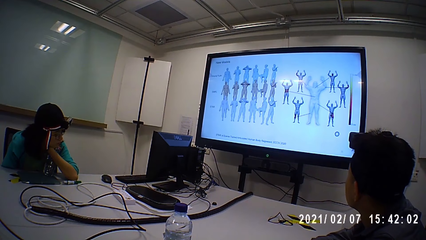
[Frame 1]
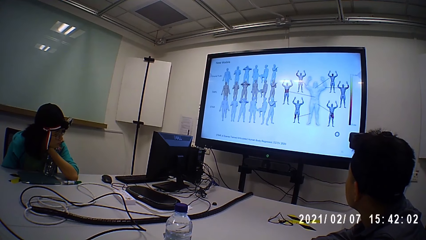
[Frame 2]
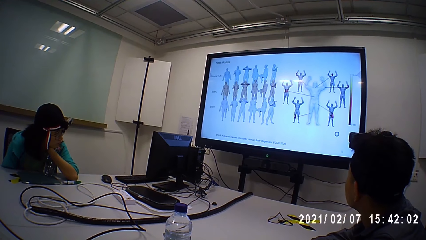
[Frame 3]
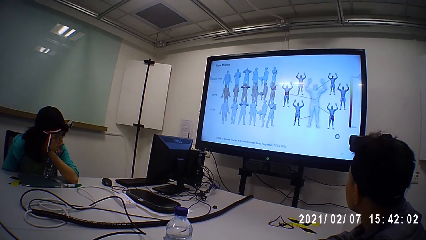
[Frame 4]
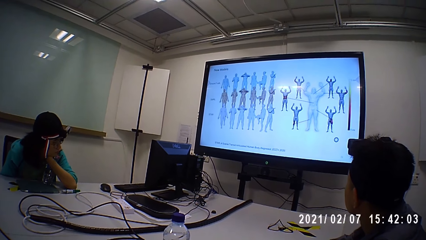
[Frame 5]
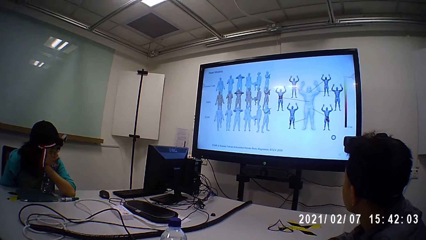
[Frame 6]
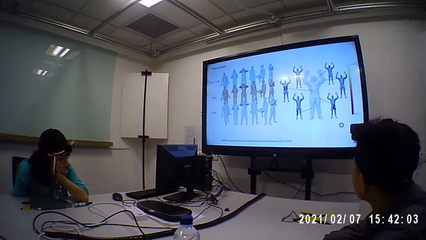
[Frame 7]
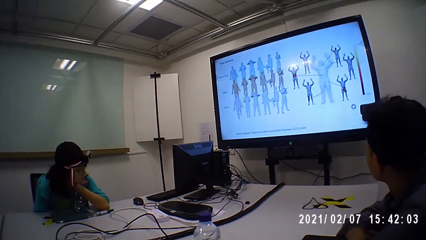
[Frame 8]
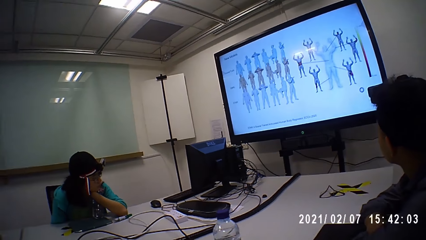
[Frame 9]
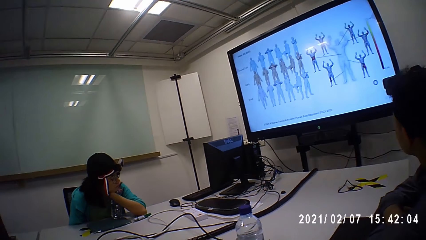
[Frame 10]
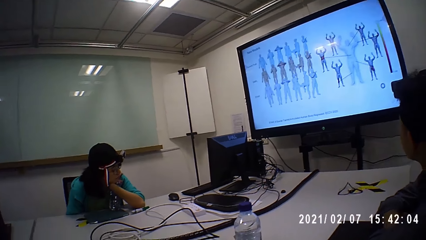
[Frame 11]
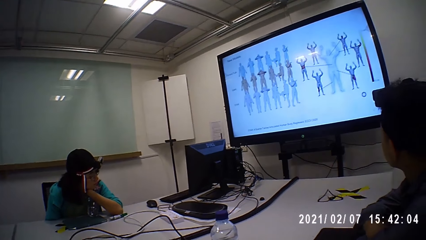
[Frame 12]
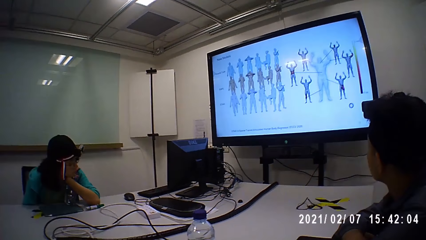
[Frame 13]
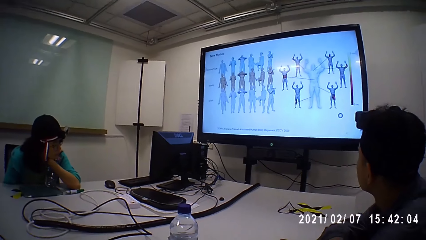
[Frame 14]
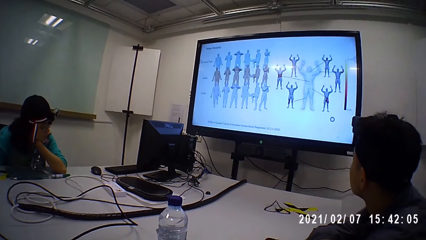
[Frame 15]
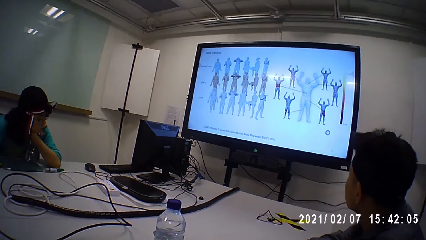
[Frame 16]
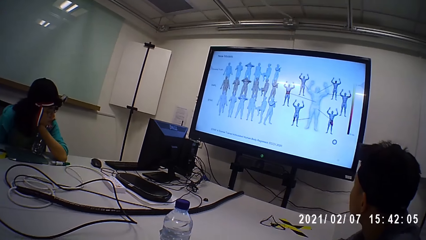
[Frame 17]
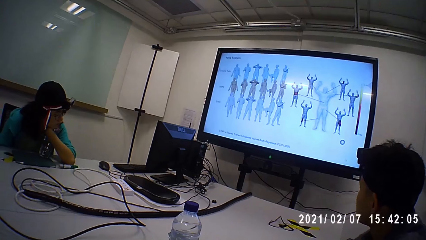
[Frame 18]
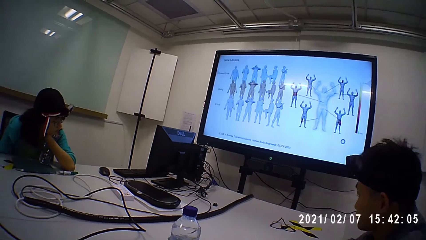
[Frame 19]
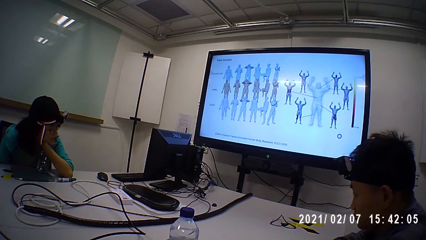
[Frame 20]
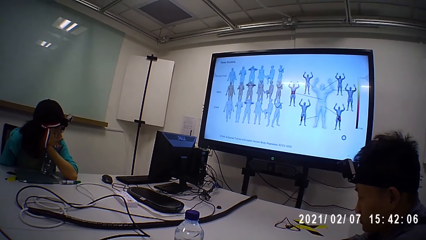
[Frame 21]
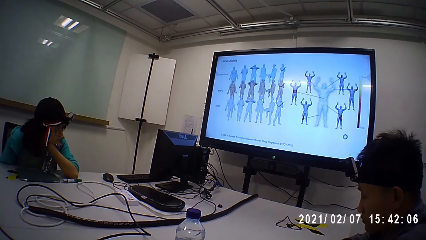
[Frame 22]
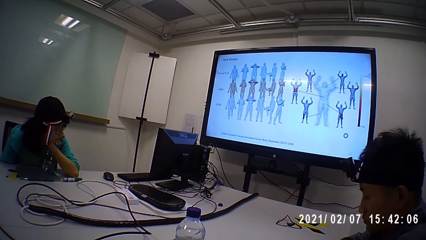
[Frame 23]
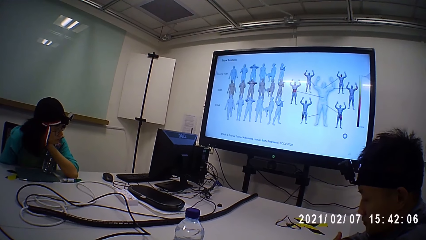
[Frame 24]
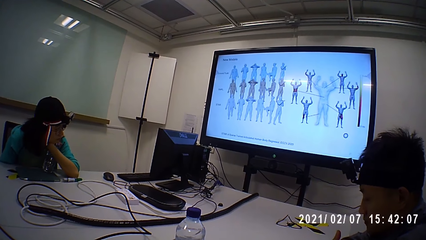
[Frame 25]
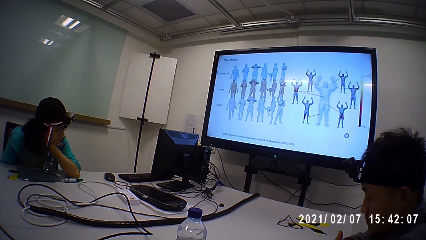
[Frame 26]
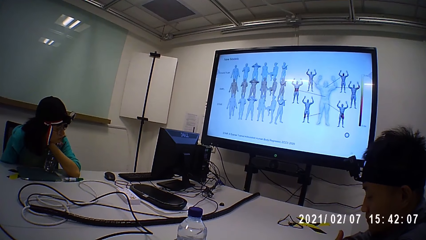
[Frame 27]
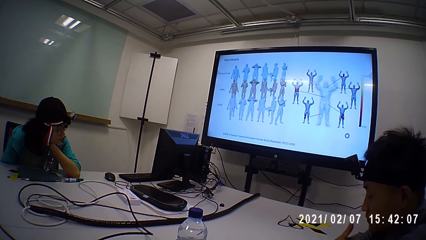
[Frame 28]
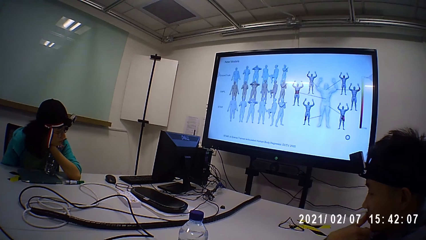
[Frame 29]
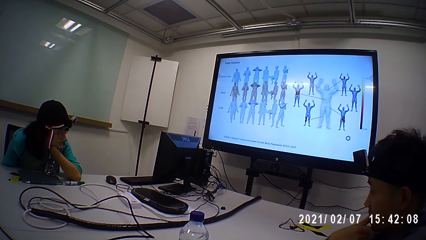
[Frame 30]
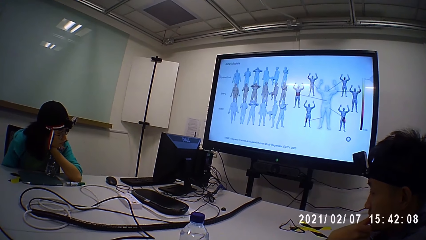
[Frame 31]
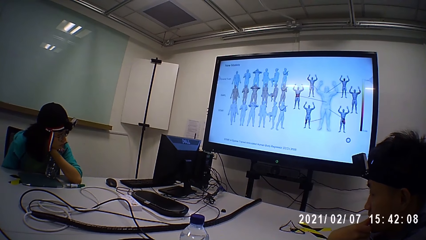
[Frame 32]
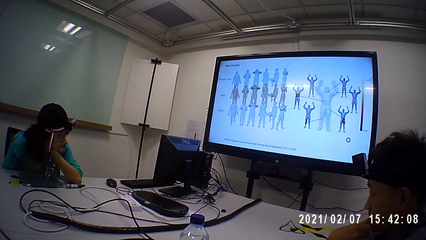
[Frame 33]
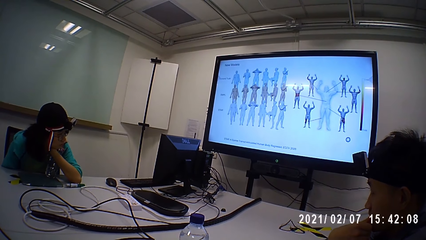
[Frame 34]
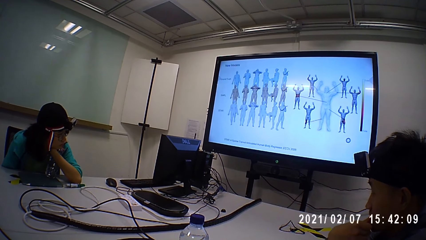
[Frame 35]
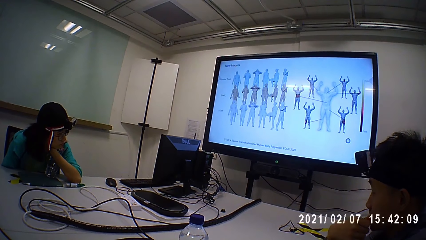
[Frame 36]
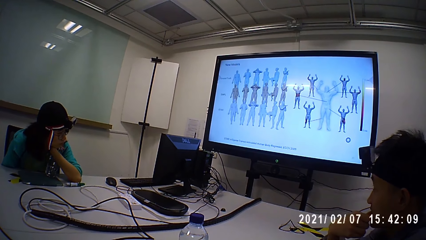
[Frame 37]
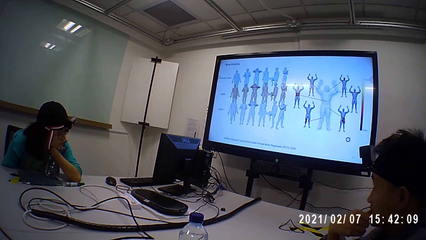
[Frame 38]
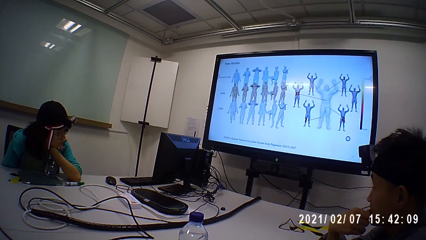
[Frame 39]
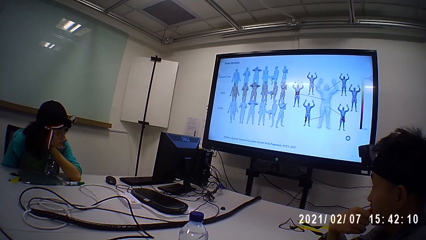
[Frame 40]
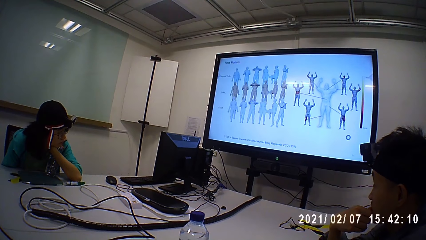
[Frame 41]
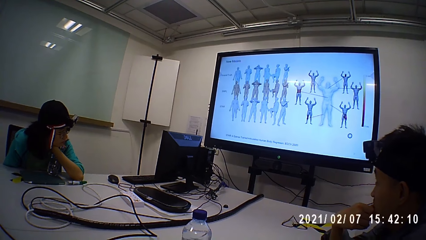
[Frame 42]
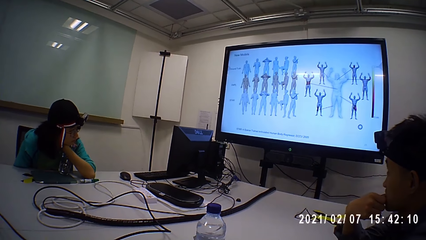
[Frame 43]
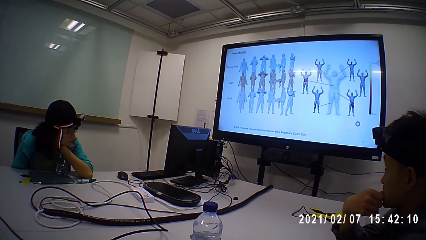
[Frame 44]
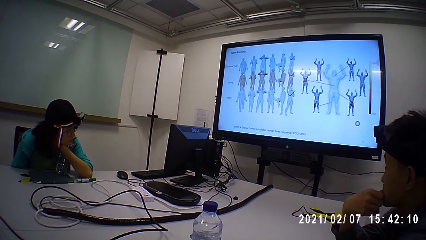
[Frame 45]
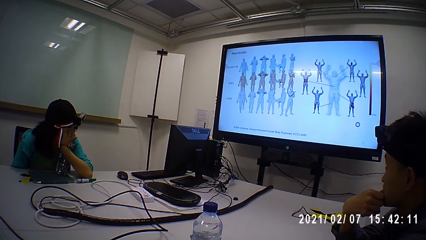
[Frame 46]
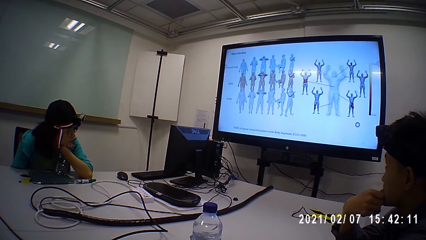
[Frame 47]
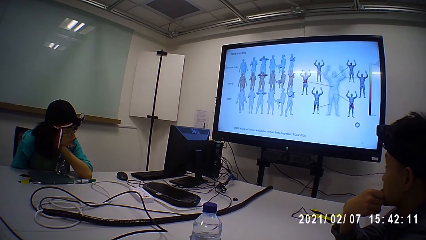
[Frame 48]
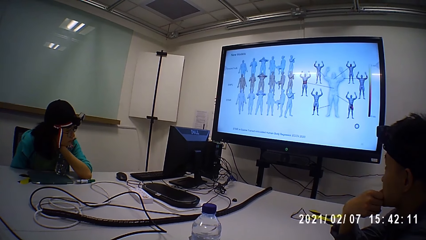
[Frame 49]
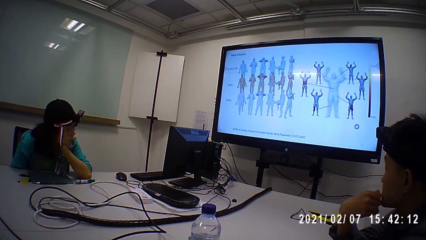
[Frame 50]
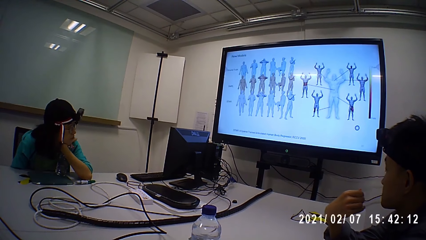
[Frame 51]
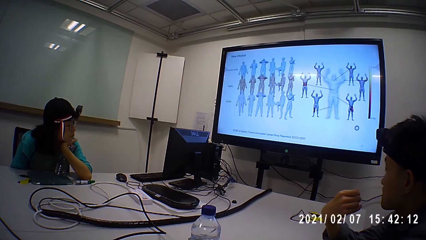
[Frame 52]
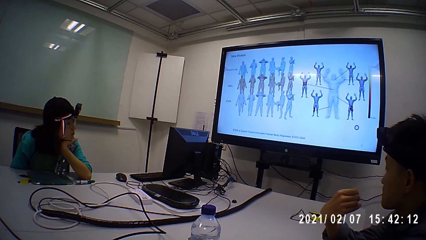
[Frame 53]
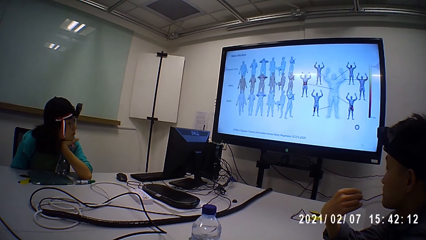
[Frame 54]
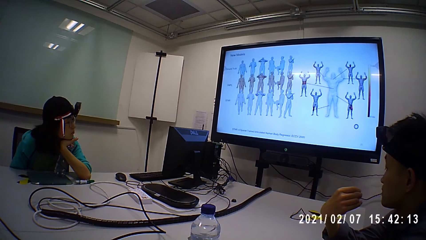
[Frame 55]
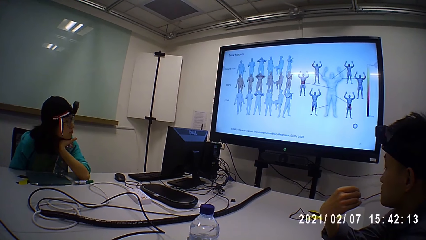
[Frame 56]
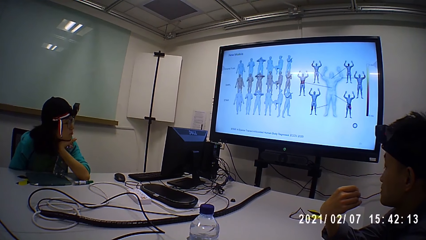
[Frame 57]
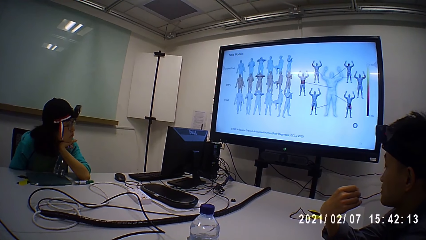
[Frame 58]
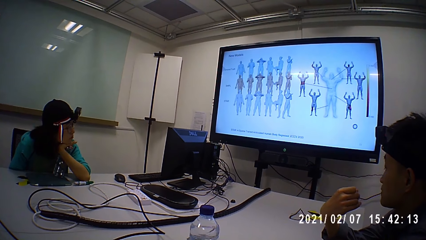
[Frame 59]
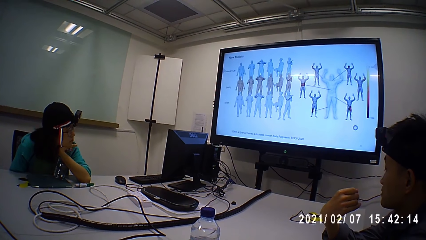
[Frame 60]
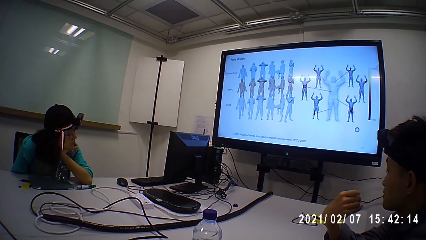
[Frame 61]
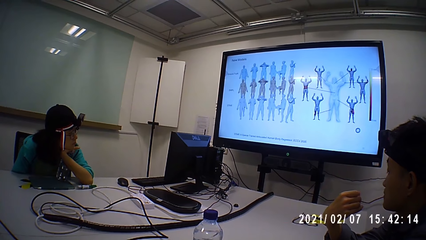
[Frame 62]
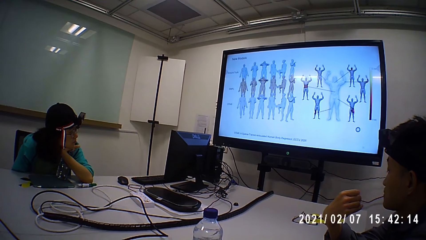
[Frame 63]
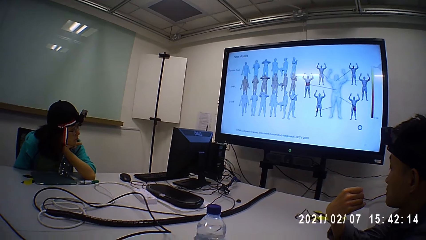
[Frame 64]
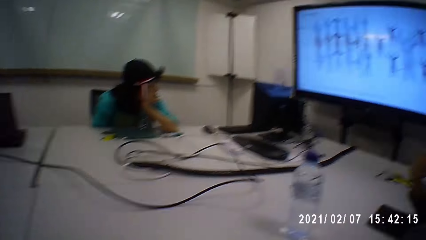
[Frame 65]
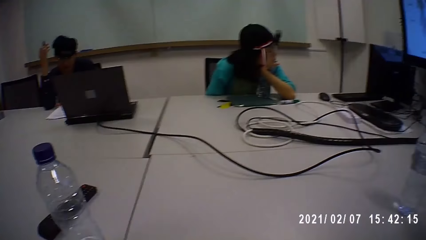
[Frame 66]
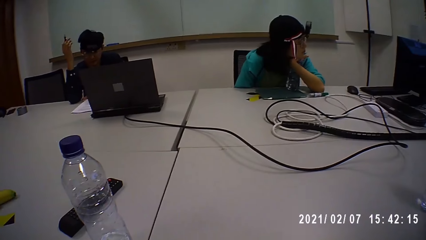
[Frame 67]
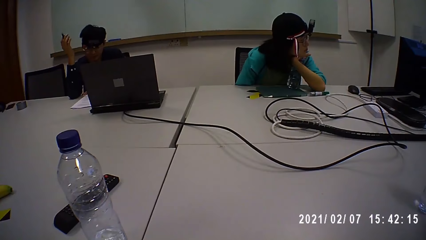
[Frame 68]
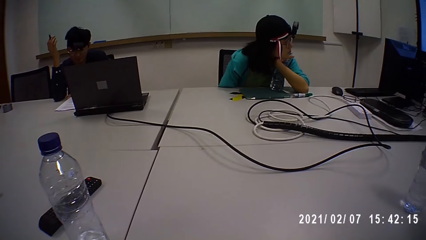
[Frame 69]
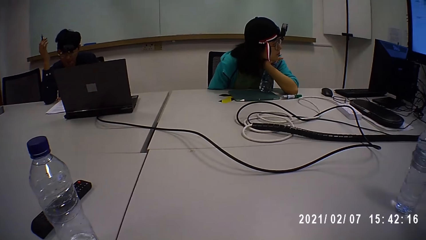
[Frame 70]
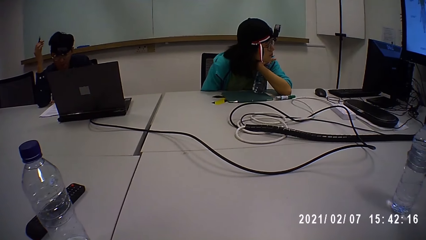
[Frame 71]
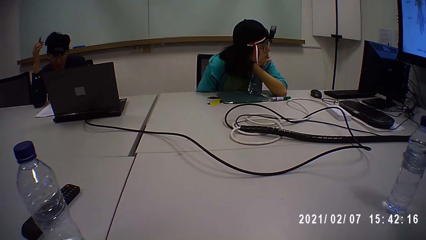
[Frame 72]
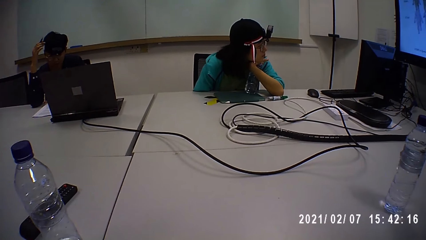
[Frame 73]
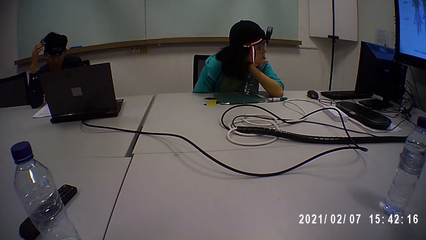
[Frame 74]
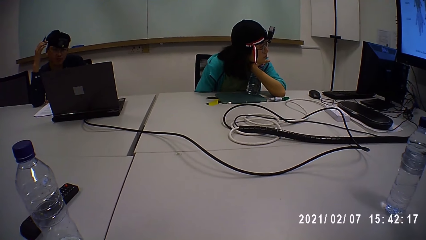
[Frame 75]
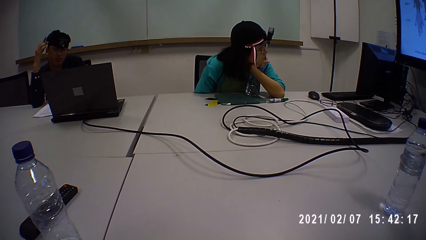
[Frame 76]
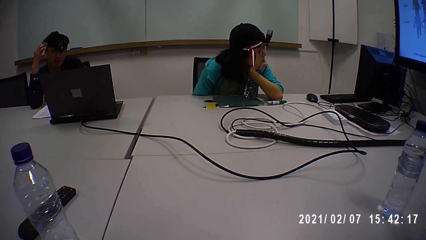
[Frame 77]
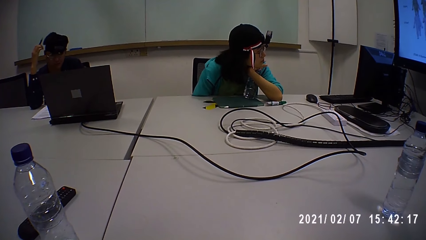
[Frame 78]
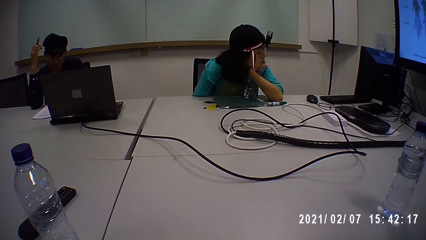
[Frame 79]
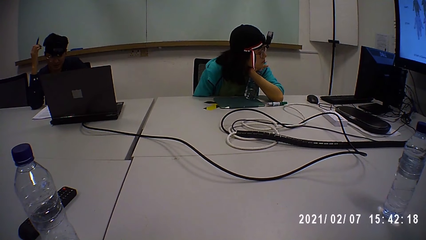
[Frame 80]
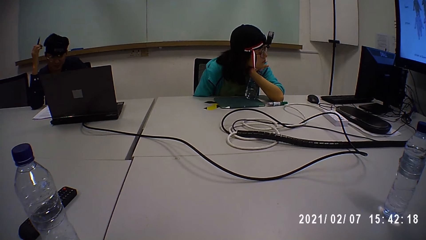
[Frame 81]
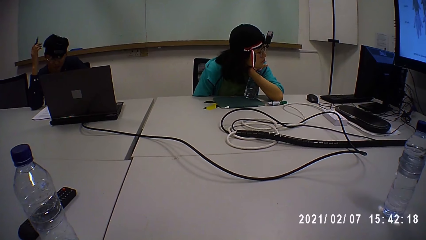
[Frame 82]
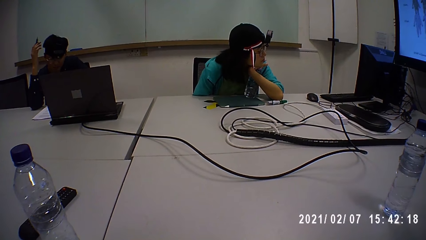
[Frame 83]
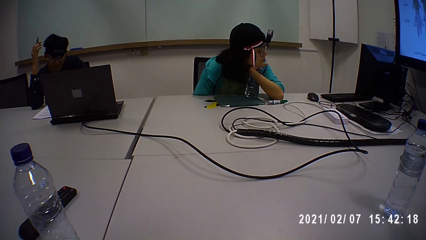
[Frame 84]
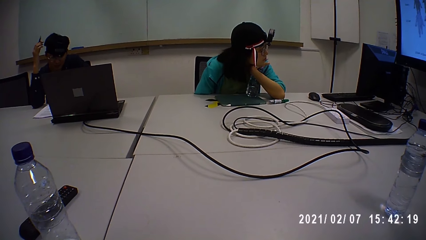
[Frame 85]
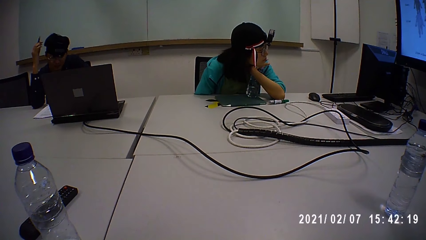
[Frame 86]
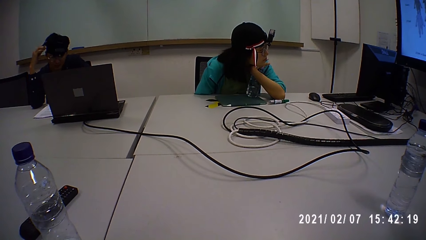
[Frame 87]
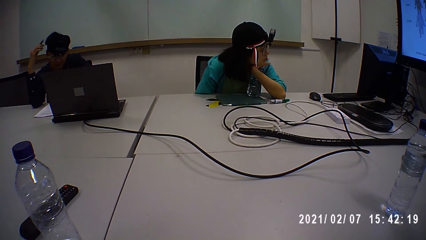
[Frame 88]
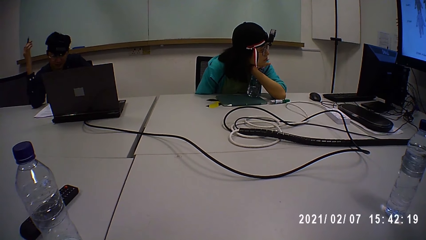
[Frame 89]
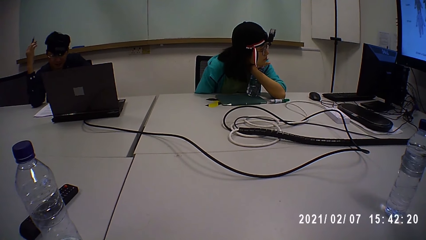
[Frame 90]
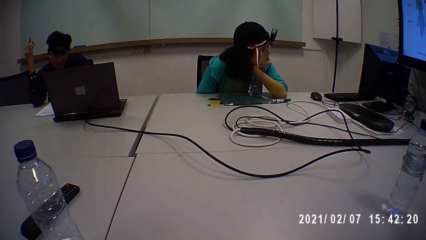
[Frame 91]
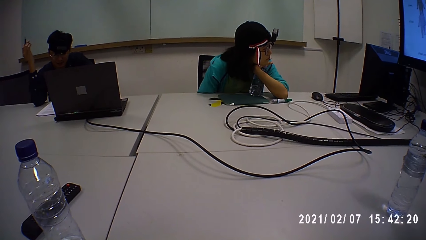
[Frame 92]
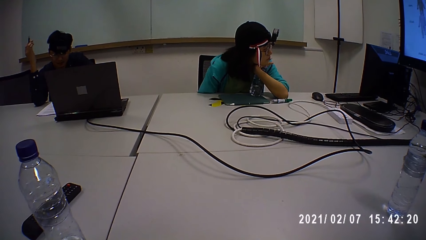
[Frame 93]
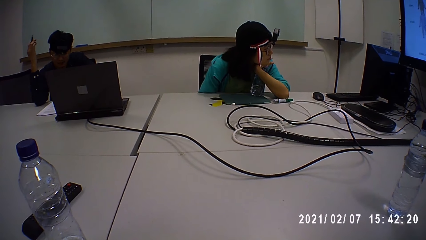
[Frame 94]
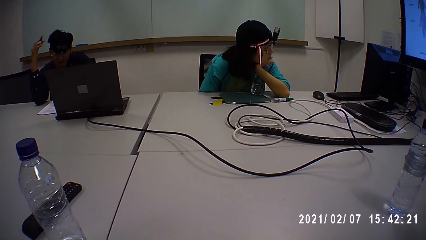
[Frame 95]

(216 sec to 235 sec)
The camera wearer looks around. They look at the computer. A person moves the hand to the mouth. The person stares at the hand. A man talks. Another person moves the hand on the hair.
